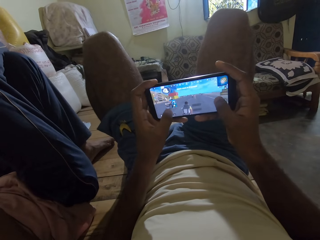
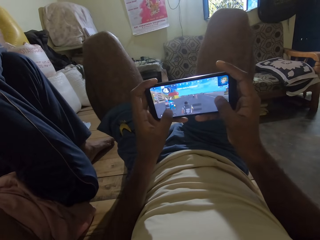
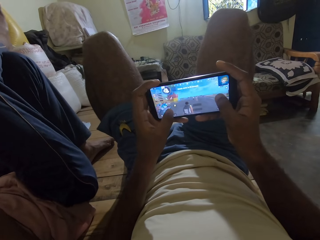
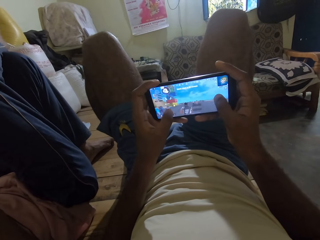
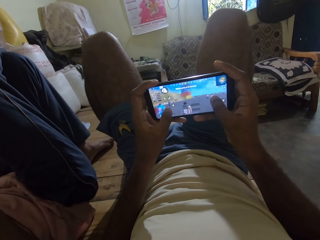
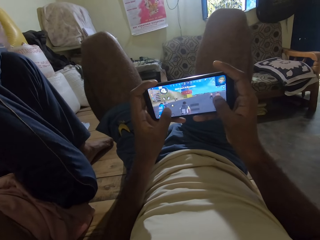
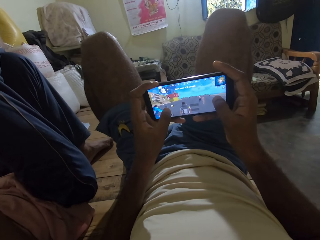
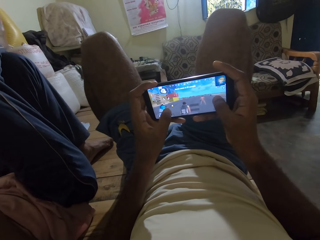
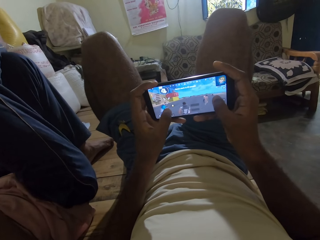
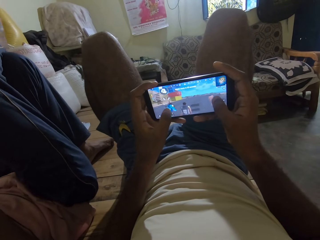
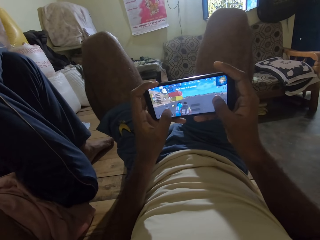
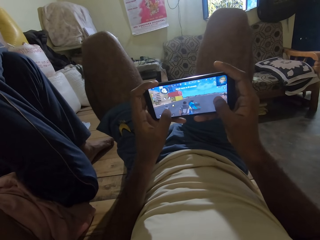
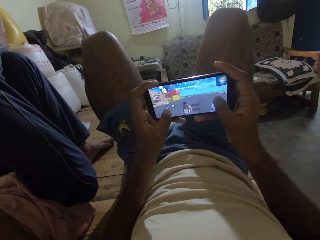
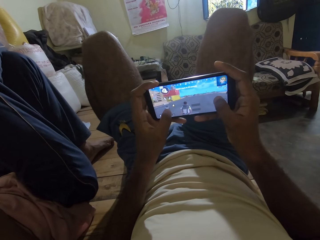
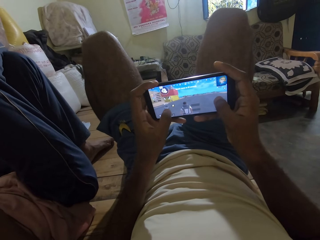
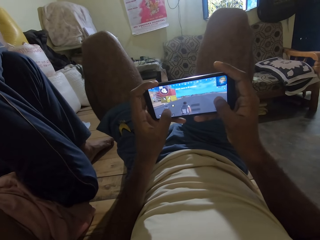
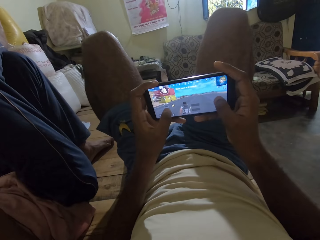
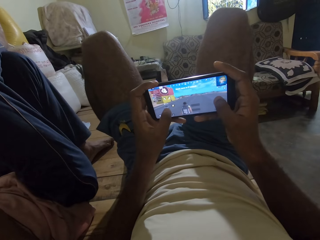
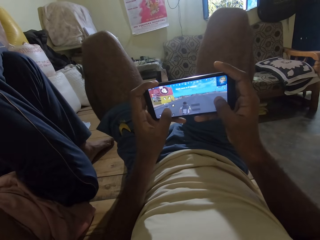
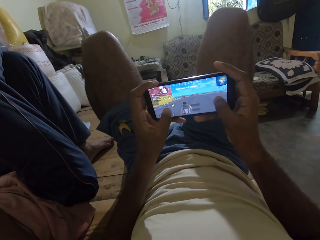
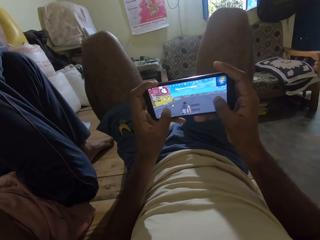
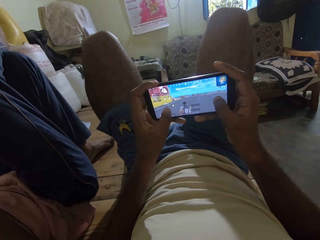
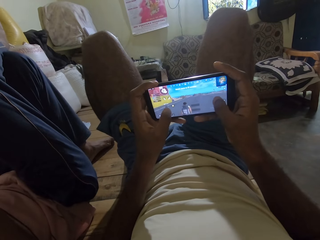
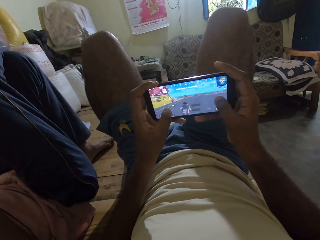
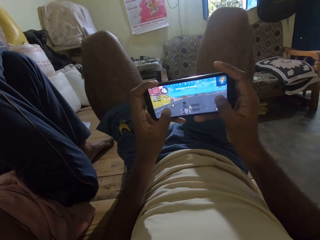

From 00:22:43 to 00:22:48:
The camera wearer plays the video game.

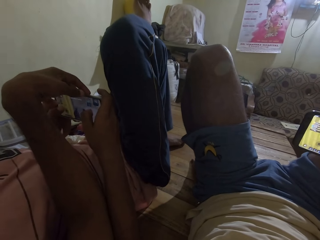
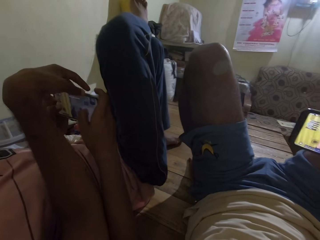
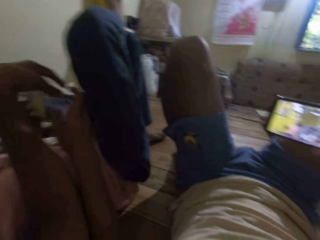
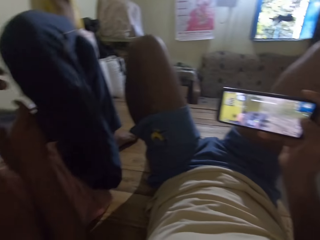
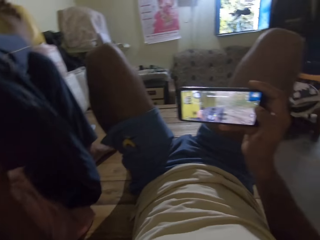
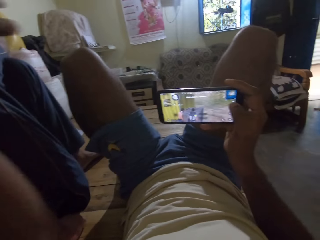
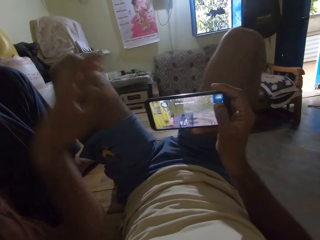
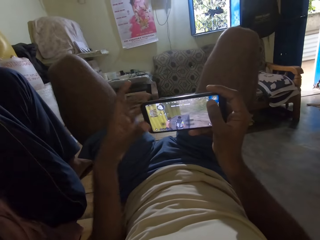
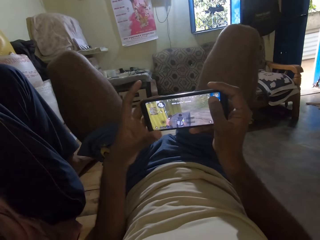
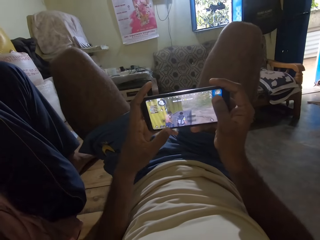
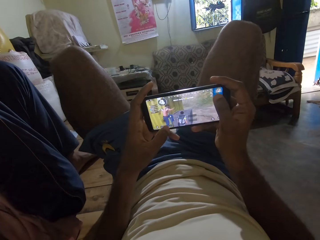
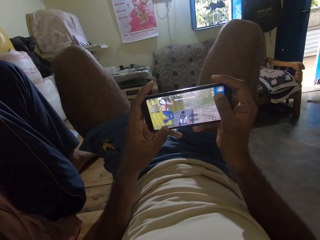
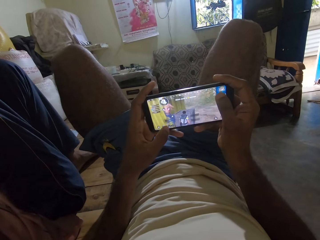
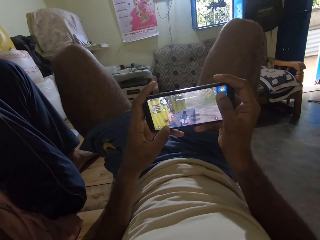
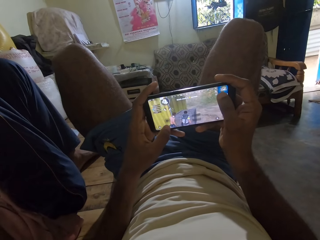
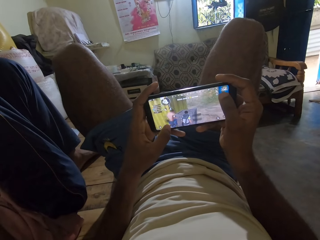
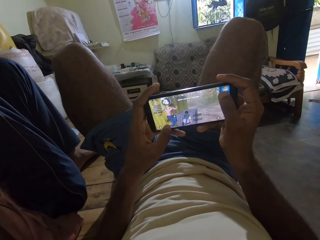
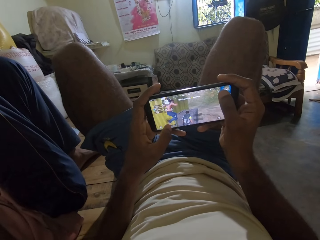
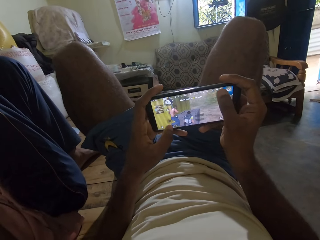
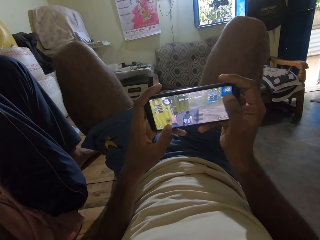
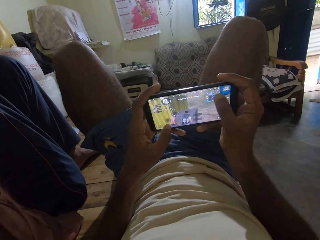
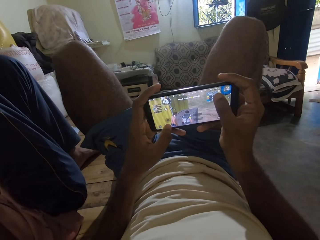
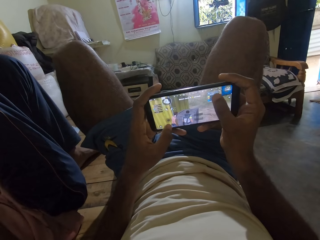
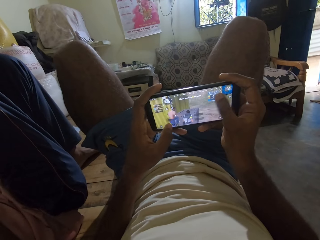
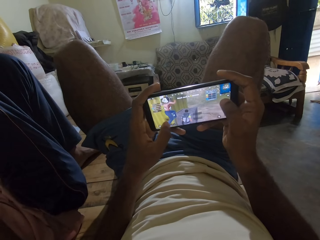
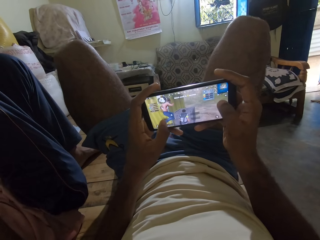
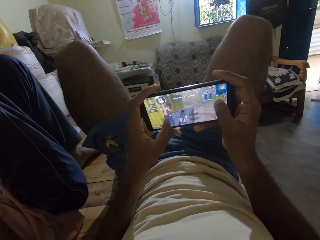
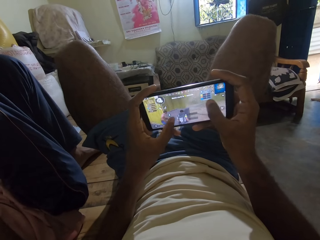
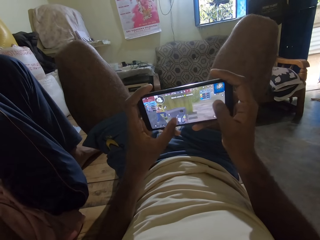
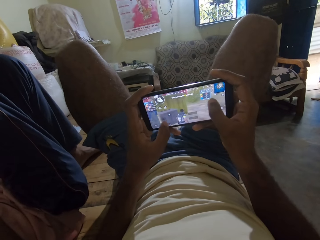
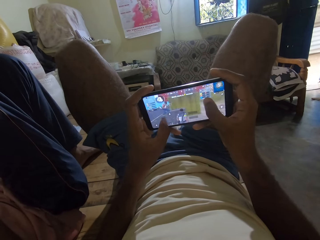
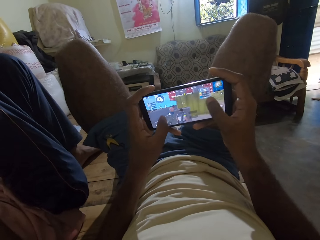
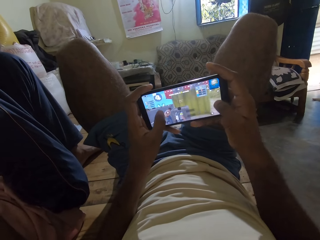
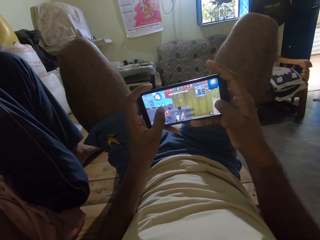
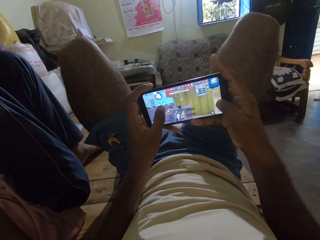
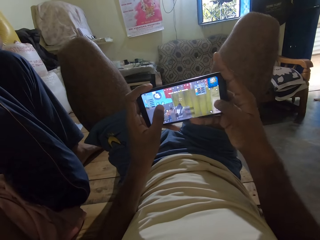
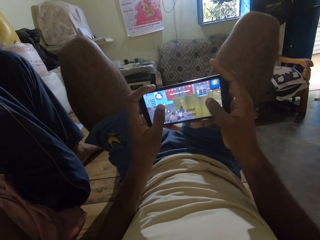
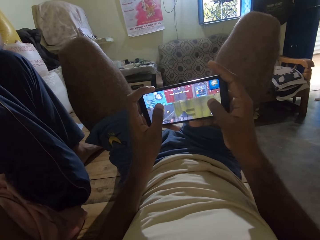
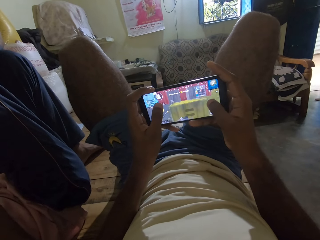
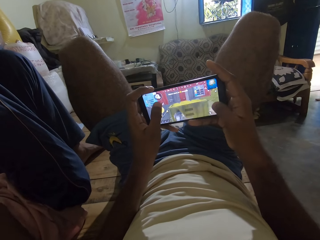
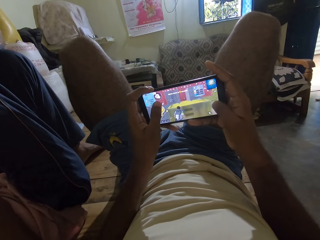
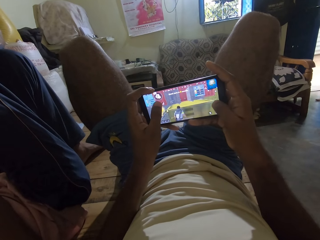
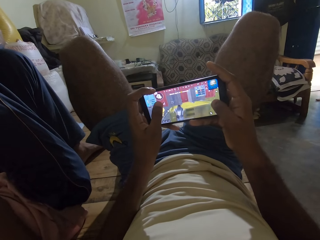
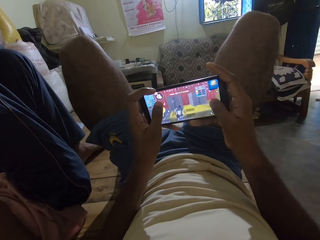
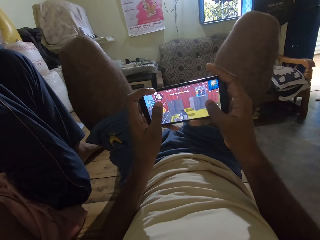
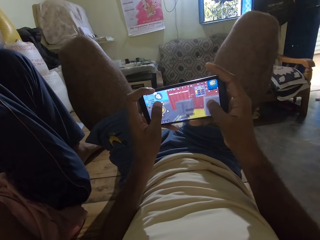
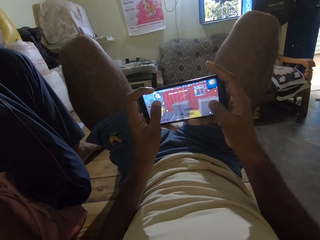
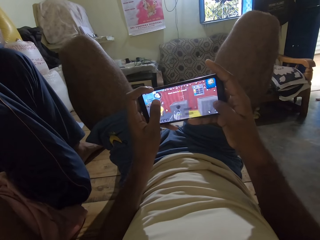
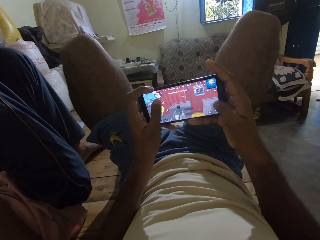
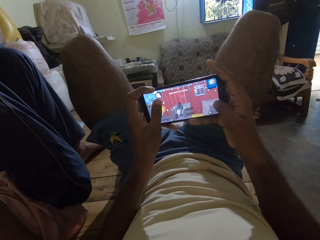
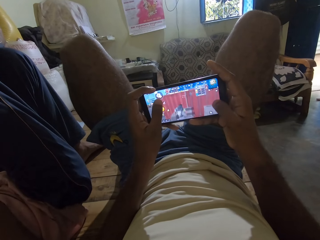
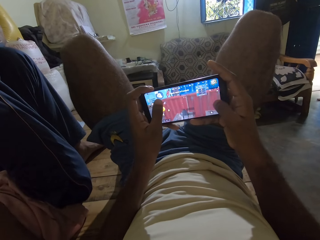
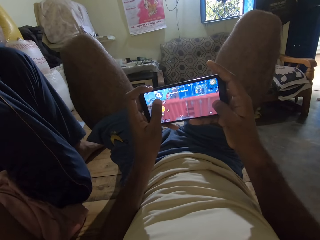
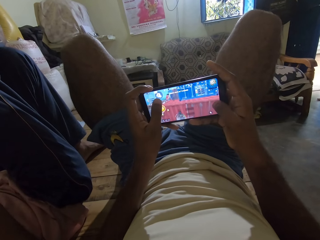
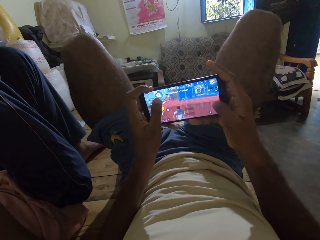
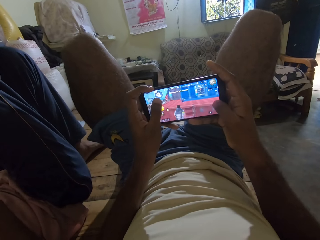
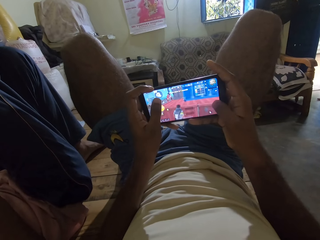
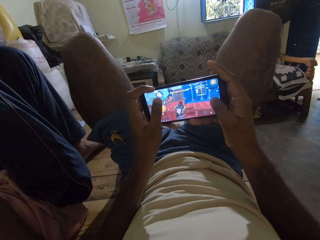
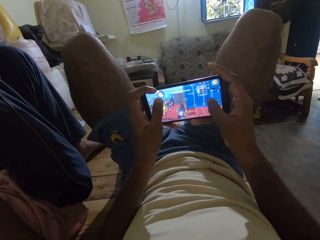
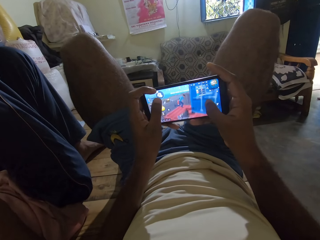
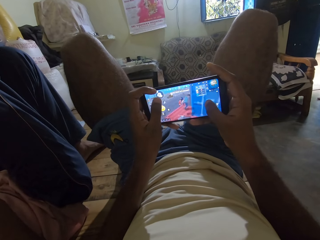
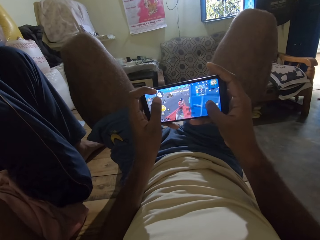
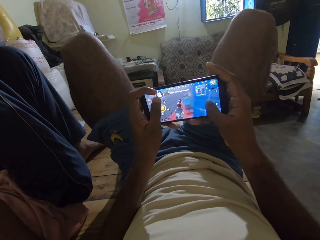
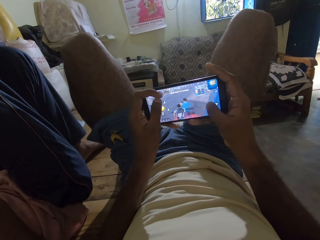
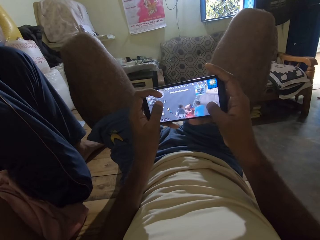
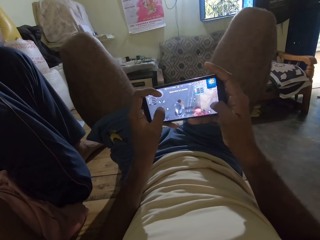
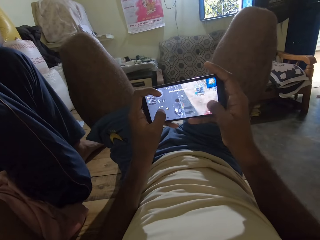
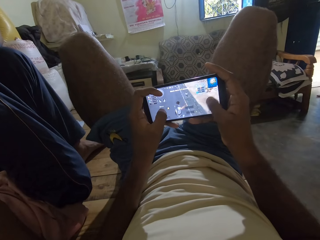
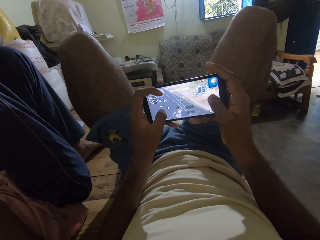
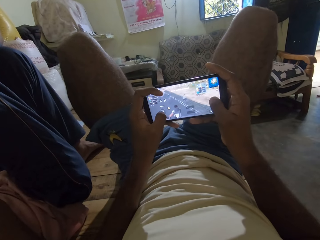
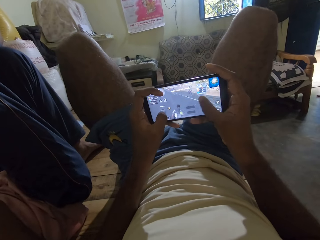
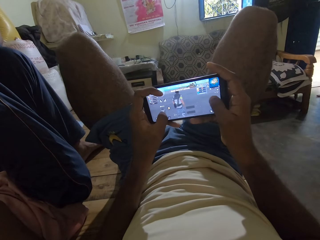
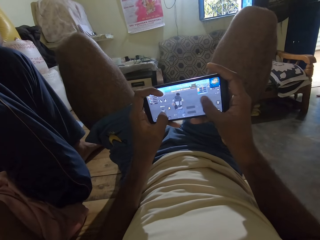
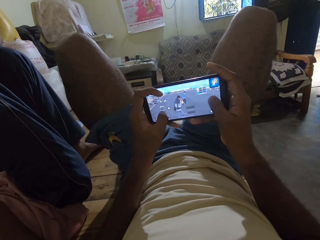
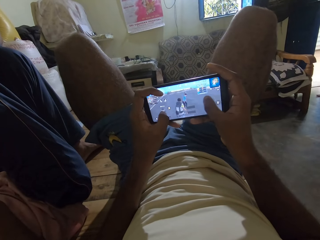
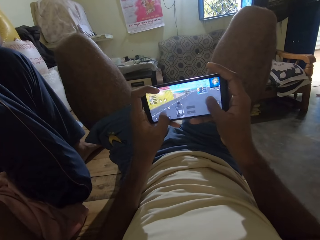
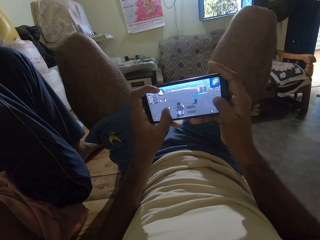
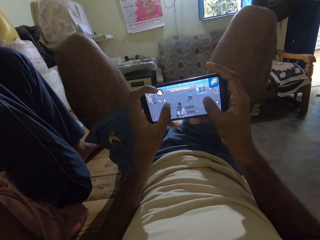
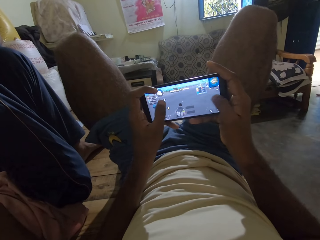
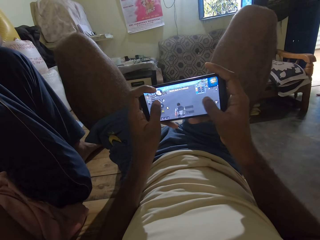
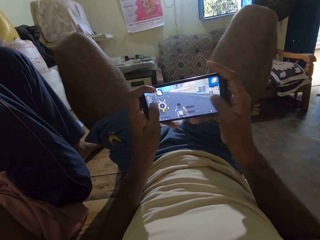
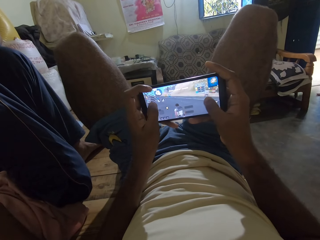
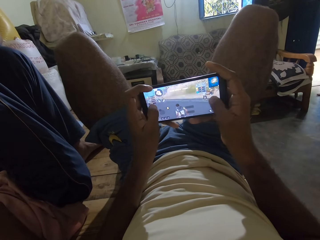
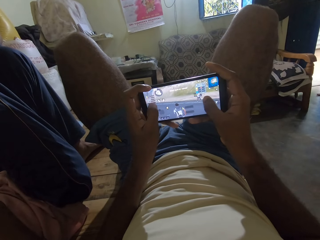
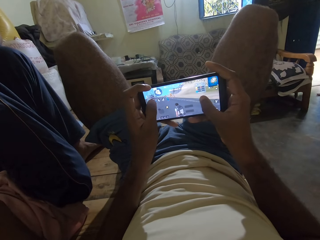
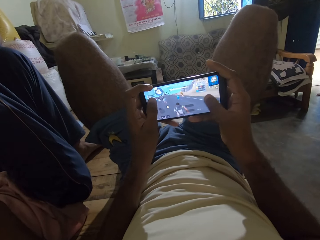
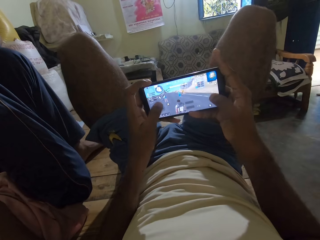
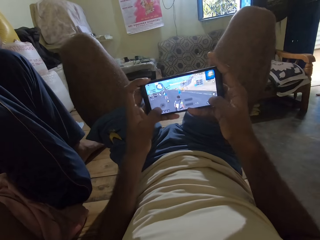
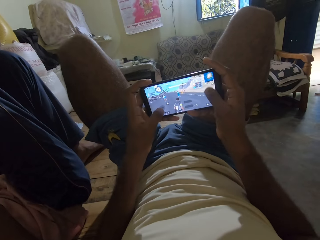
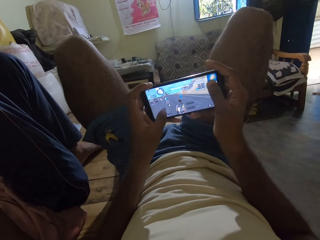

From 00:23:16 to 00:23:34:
The camera wearer holds his phone with both hands. He plays the video game on his phone.
